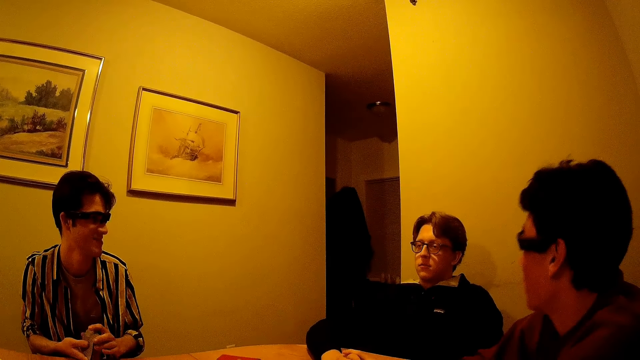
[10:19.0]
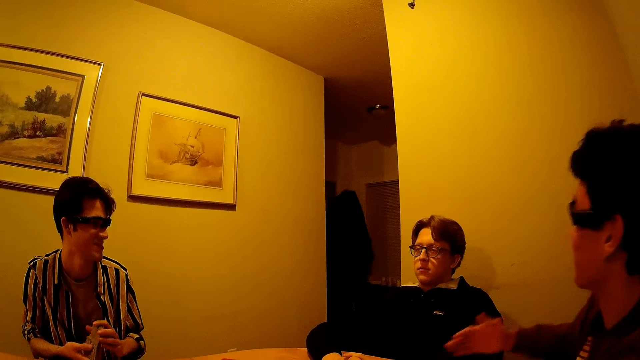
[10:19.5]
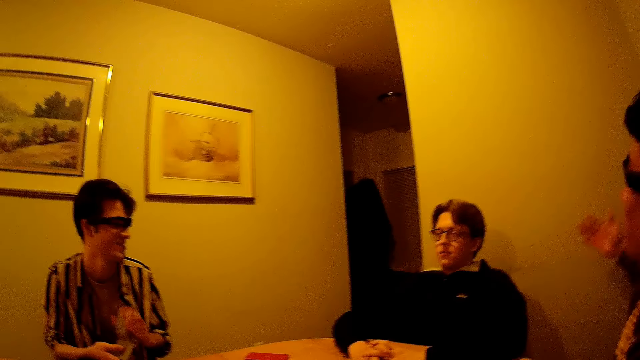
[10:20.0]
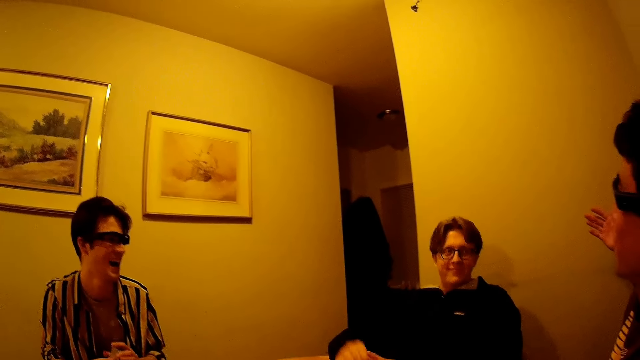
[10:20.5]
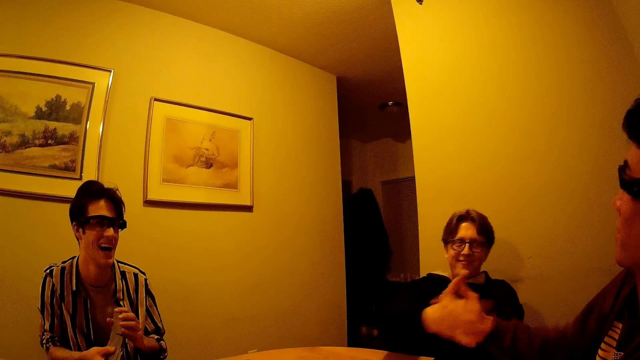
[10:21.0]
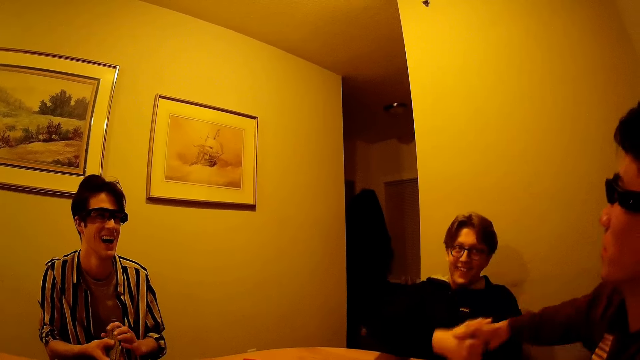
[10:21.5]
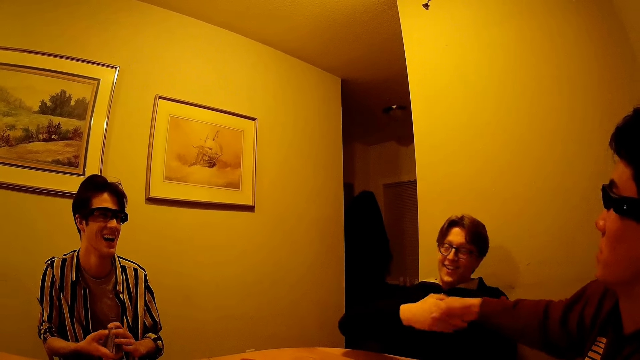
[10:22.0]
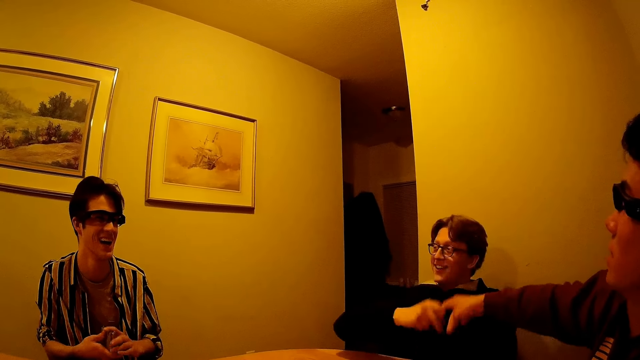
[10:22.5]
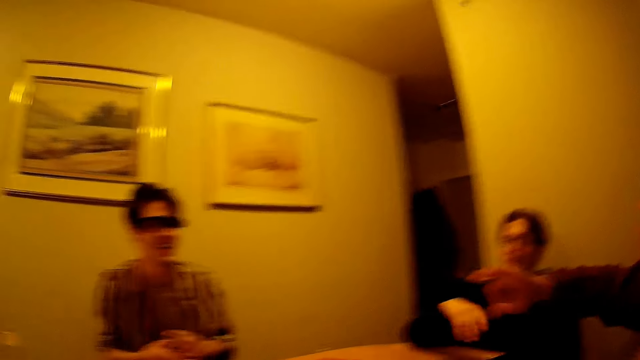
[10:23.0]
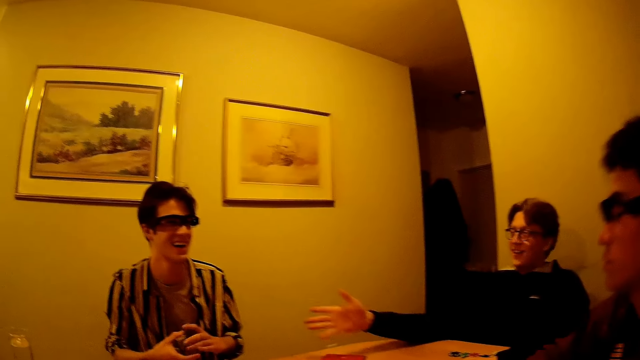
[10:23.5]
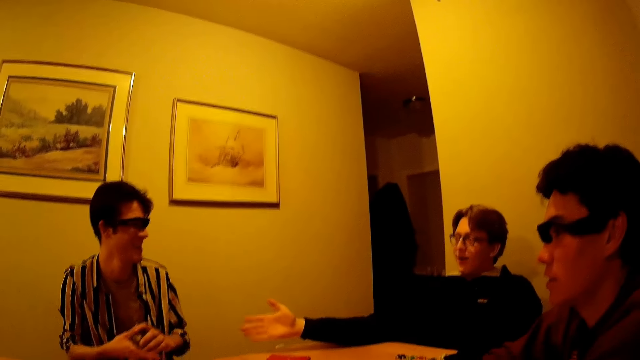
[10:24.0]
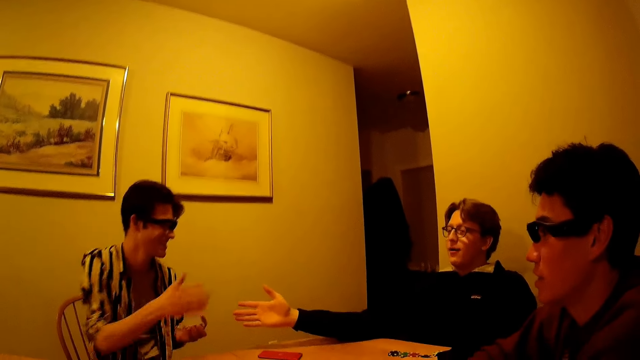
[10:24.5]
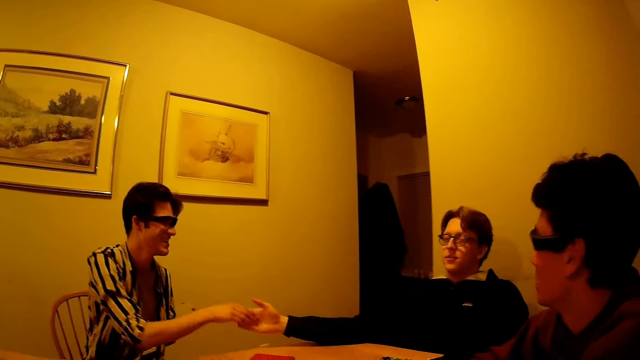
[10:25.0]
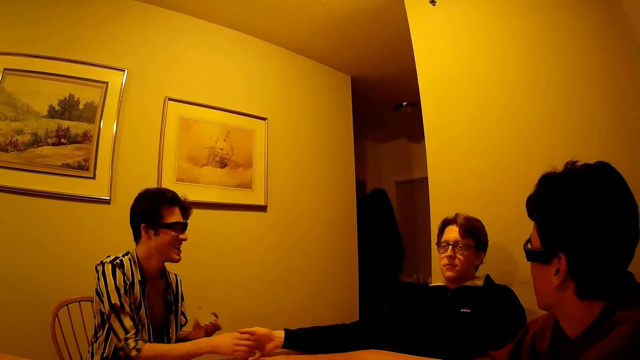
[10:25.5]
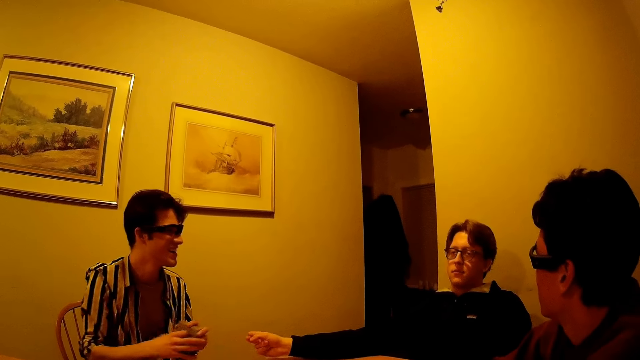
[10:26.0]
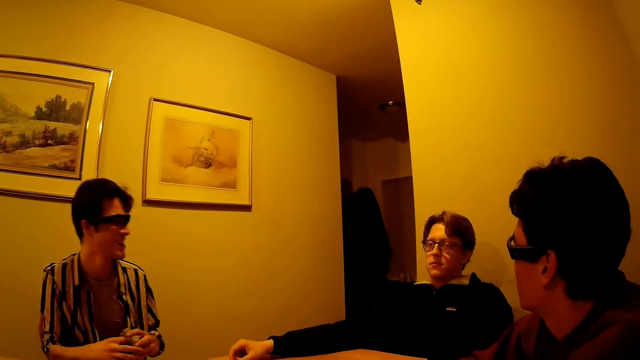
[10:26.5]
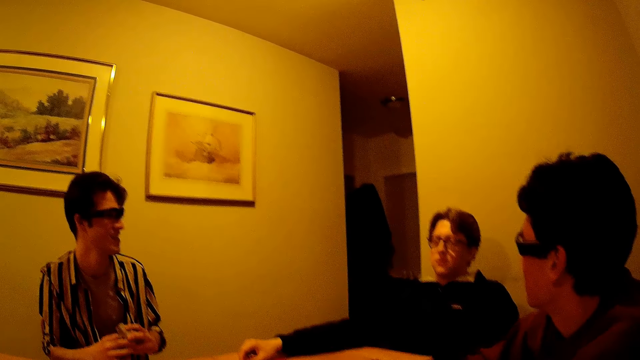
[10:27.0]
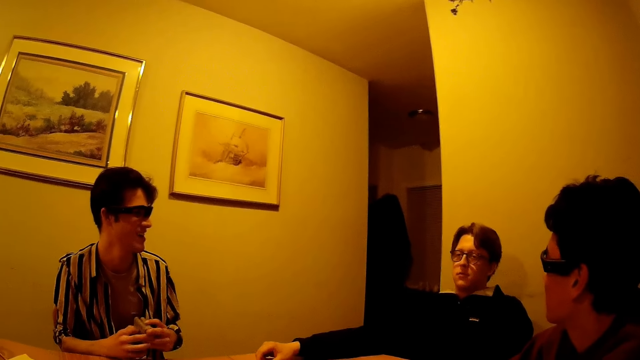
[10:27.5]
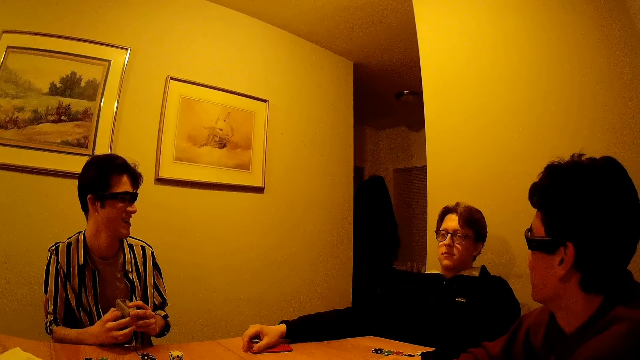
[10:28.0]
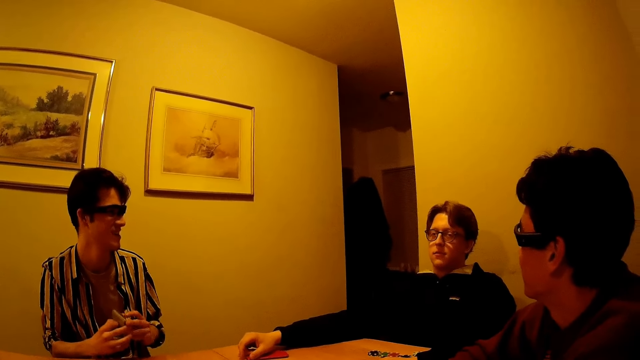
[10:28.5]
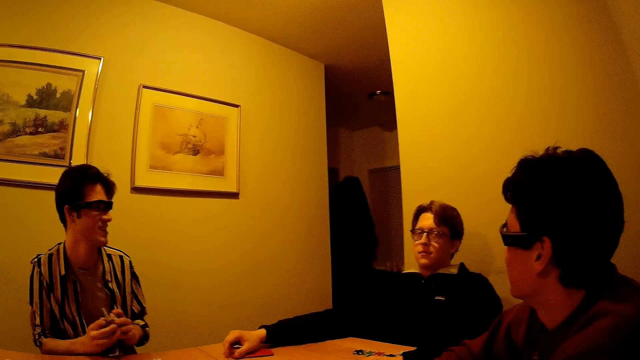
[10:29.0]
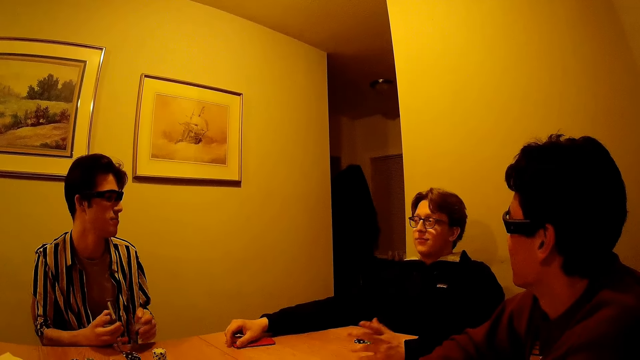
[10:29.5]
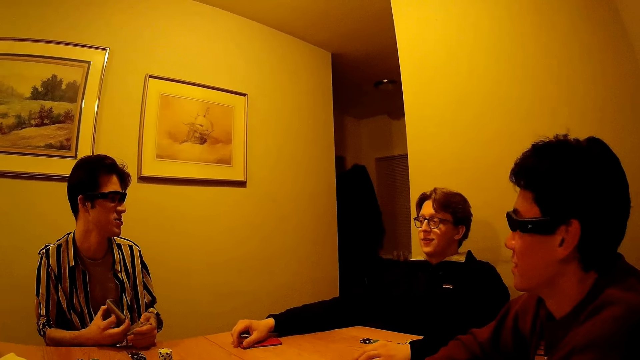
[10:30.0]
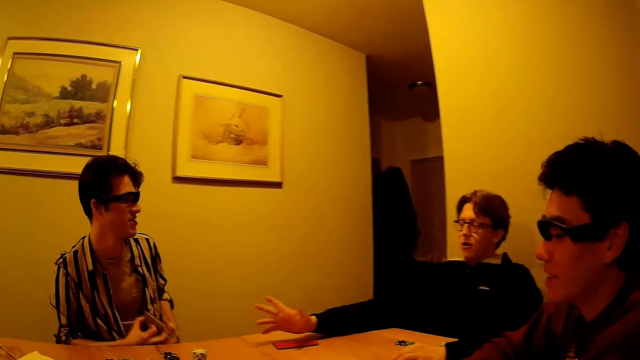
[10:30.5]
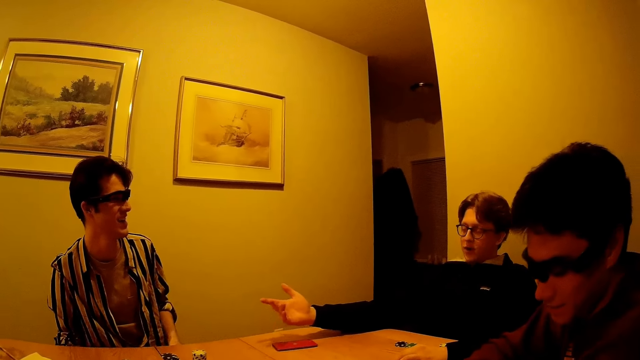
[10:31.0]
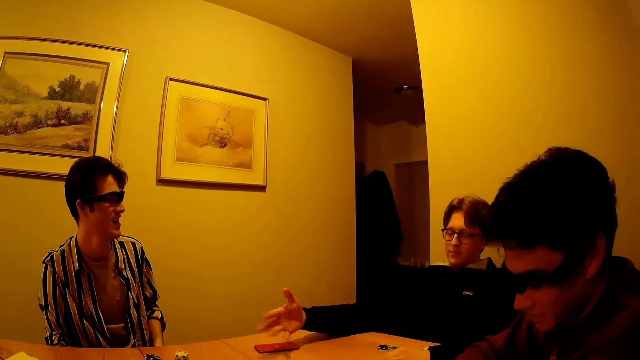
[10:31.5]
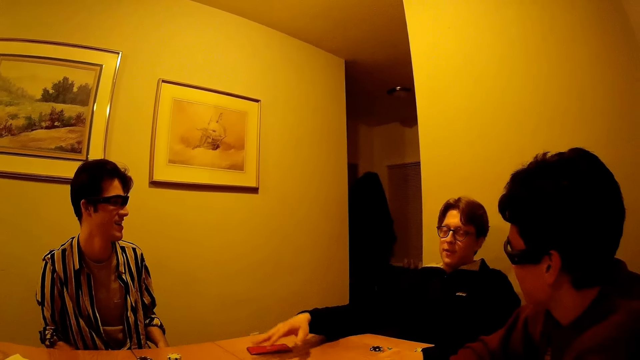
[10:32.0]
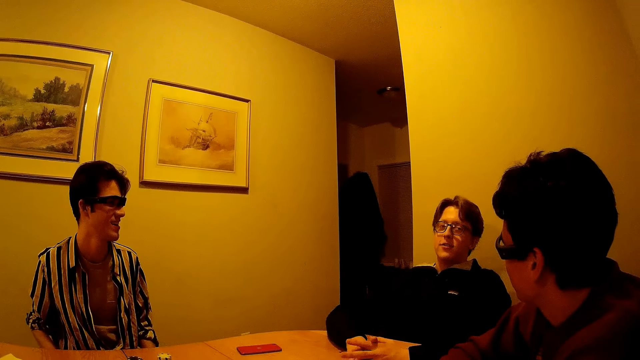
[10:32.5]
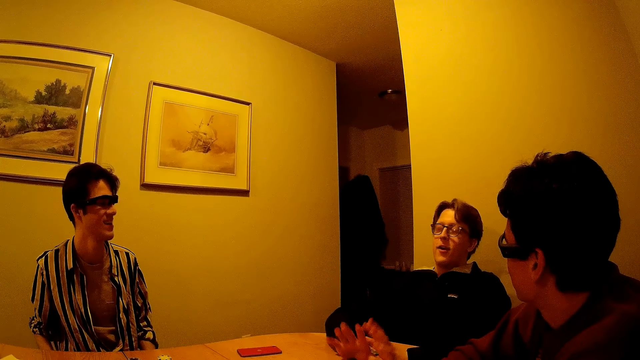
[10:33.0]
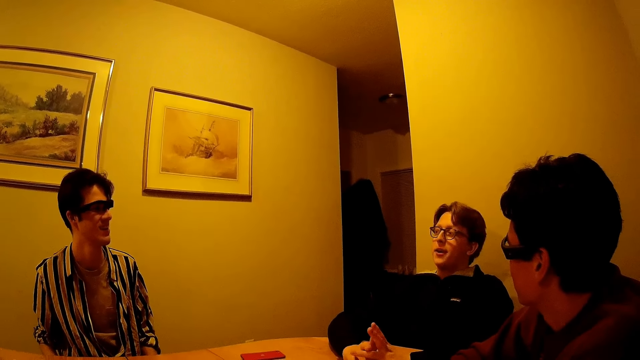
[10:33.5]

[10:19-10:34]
The man shuffles the cards in his right hand with his left hand. Another man shakes a third man's right hand with his right hand. The second man shakes the first man's right hand with his right hand. The first man separates the cards with both hands.

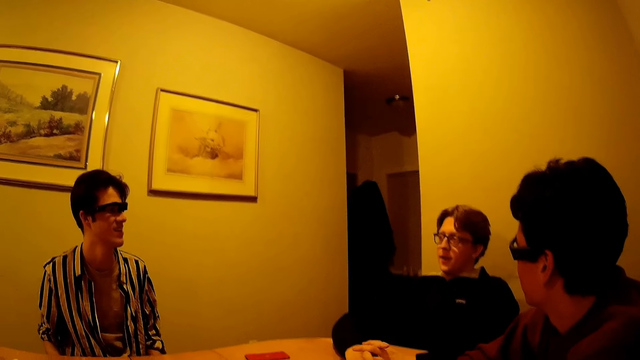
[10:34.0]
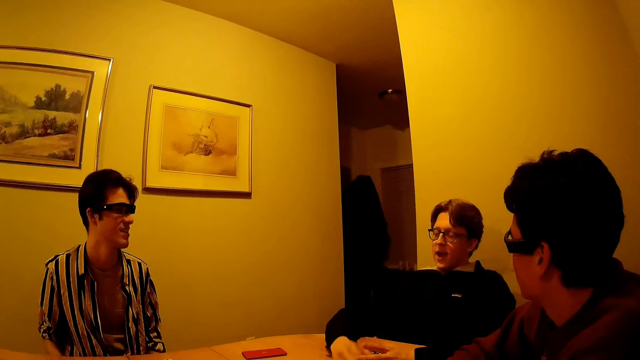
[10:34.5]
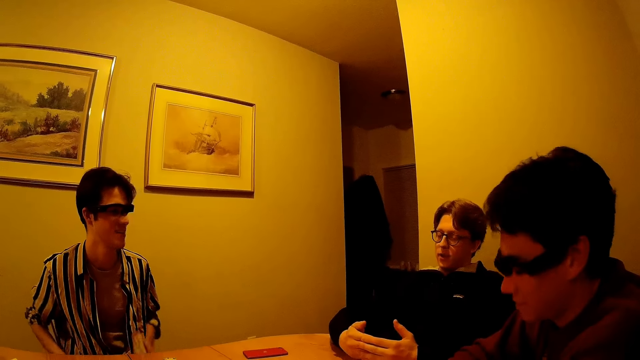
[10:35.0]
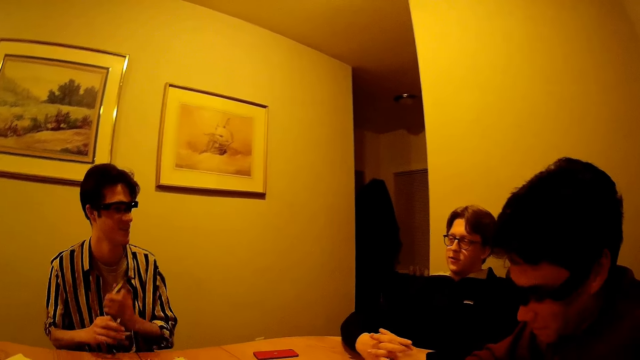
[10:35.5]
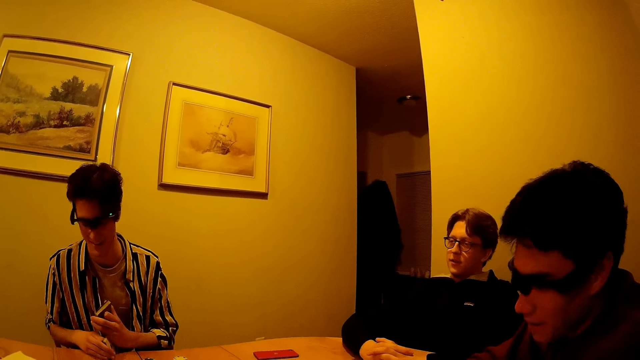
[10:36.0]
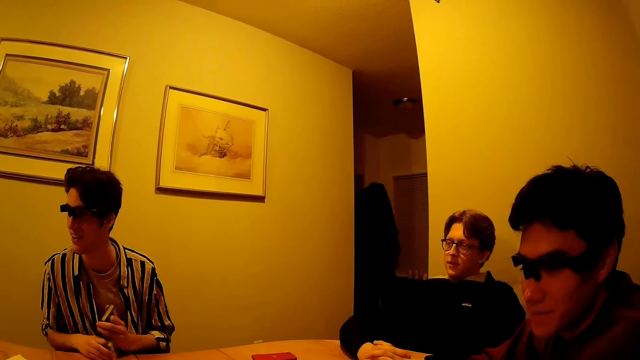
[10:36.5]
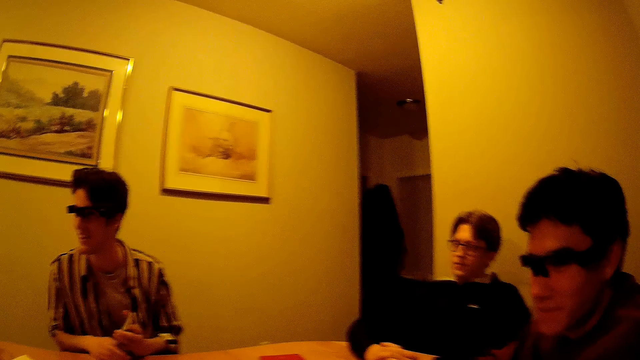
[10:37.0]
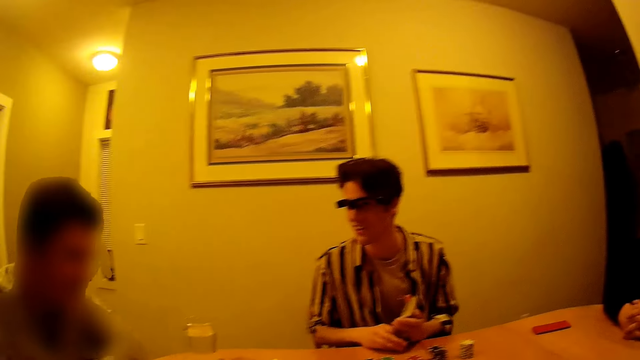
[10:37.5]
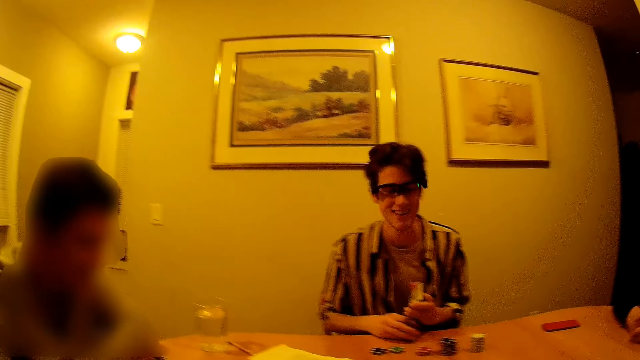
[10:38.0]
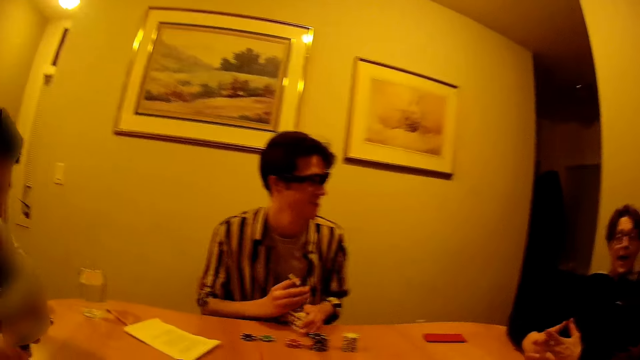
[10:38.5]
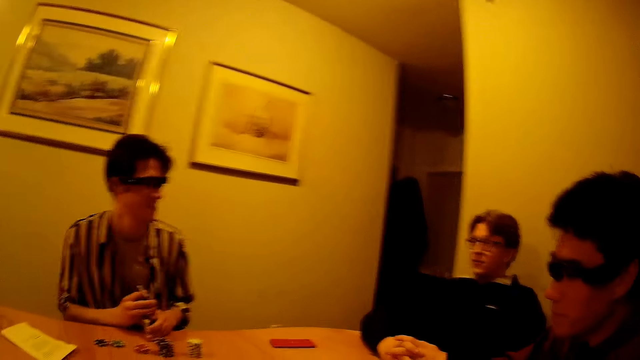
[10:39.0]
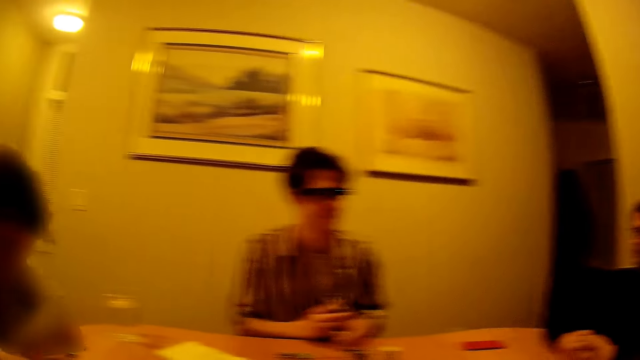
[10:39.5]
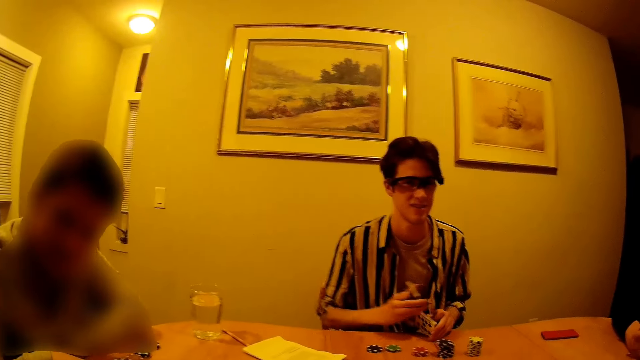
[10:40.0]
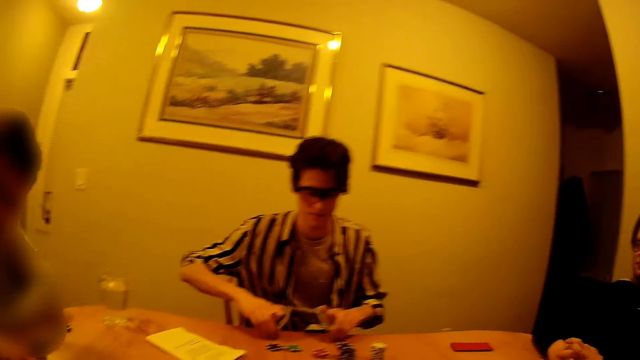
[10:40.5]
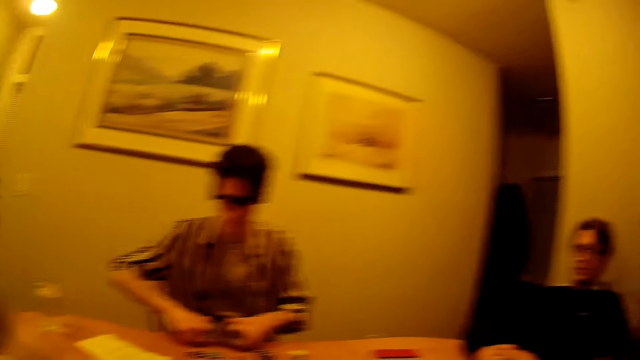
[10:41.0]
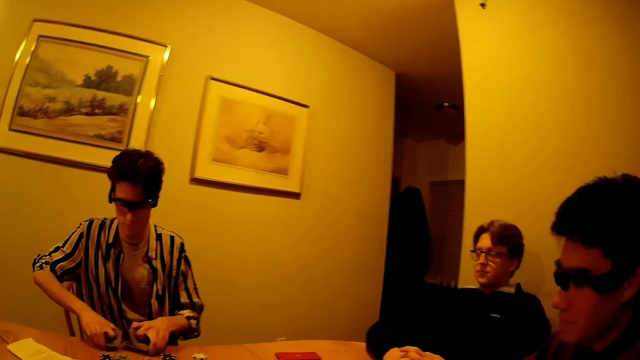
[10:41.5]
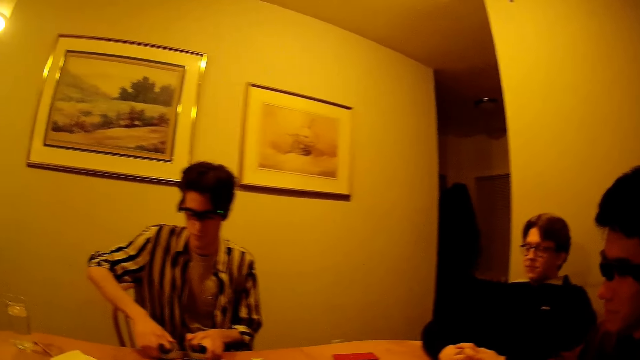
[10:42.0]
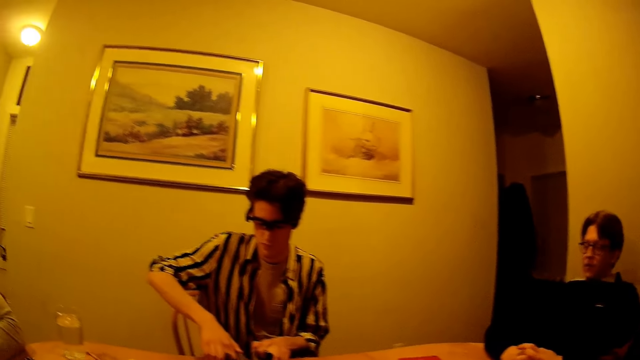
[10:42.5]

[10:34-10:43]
The man places the cards on the table with both hands.
